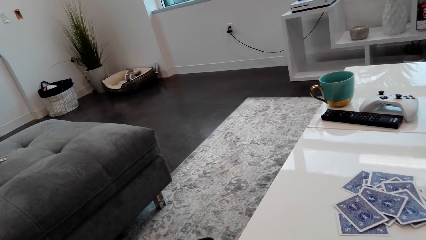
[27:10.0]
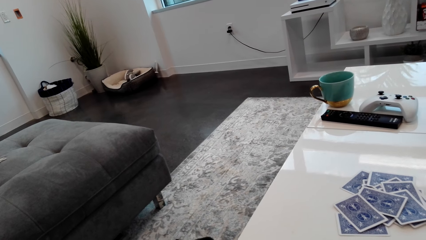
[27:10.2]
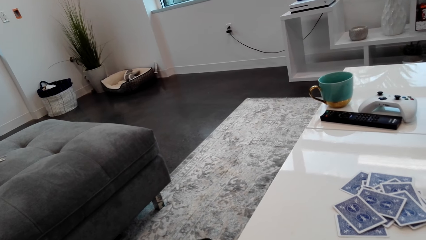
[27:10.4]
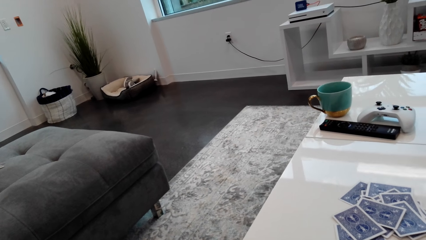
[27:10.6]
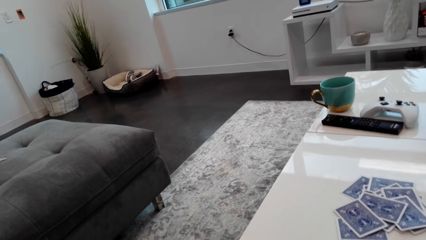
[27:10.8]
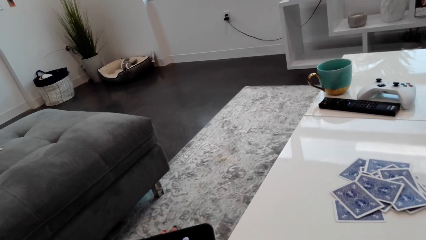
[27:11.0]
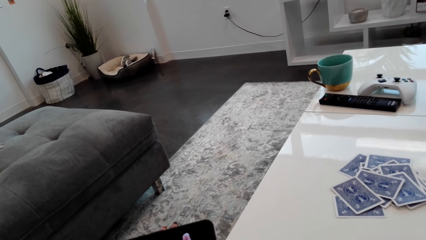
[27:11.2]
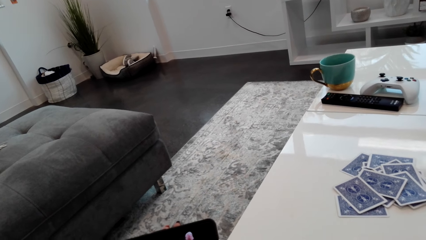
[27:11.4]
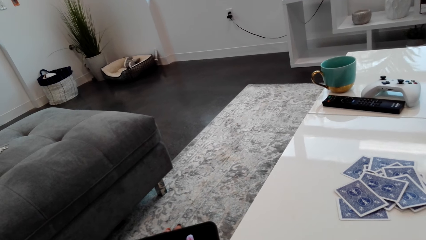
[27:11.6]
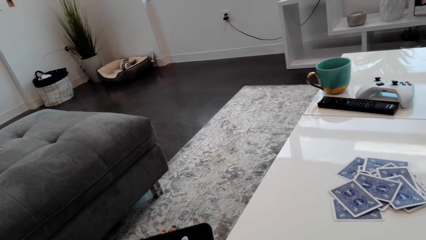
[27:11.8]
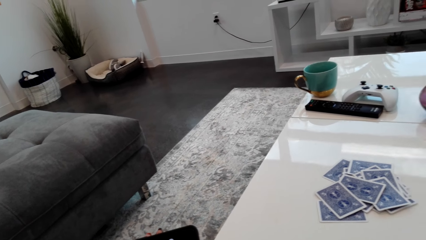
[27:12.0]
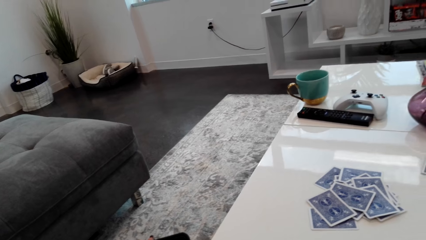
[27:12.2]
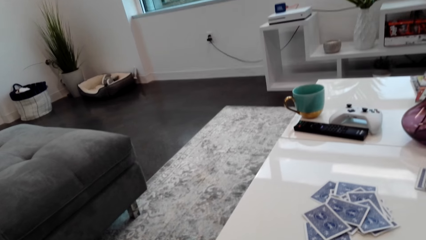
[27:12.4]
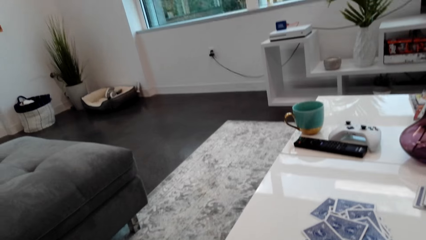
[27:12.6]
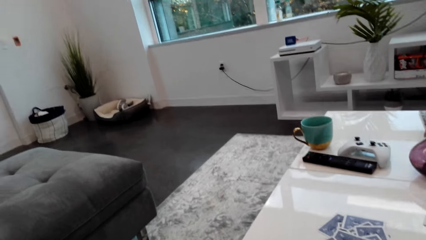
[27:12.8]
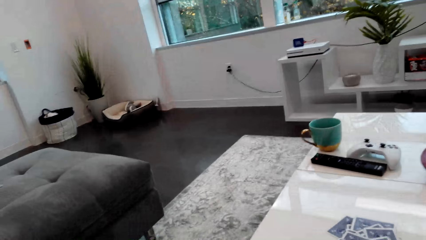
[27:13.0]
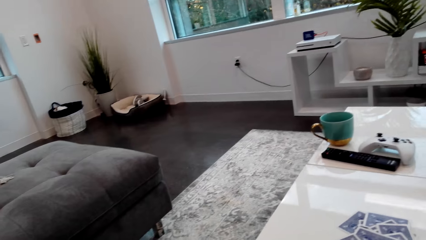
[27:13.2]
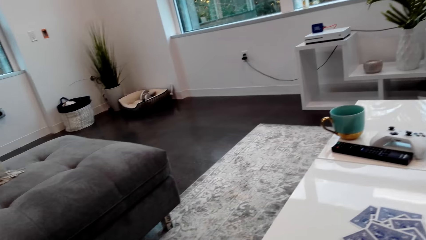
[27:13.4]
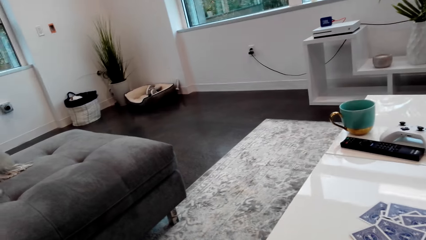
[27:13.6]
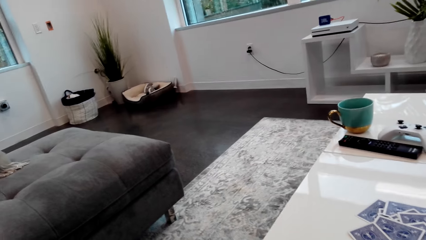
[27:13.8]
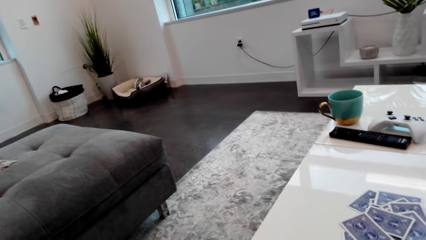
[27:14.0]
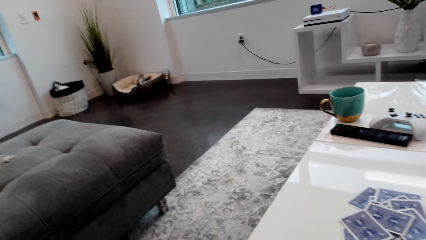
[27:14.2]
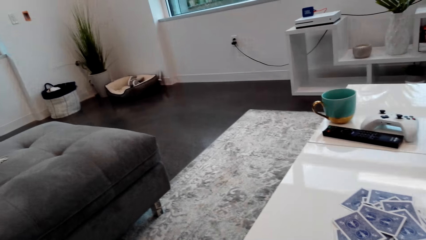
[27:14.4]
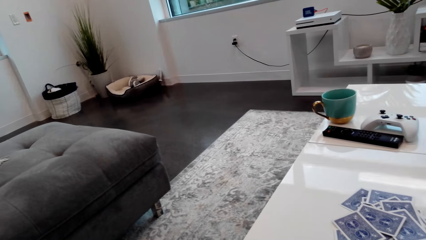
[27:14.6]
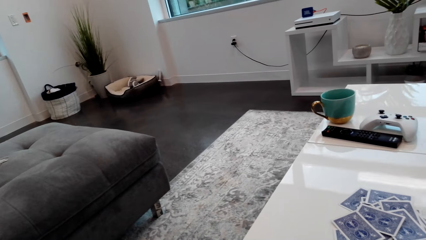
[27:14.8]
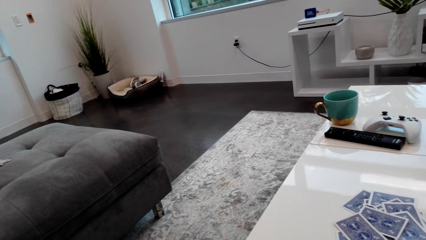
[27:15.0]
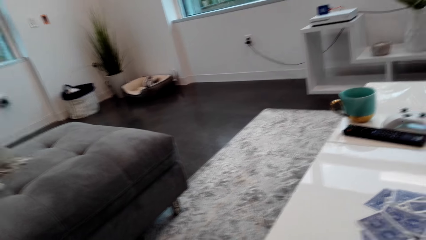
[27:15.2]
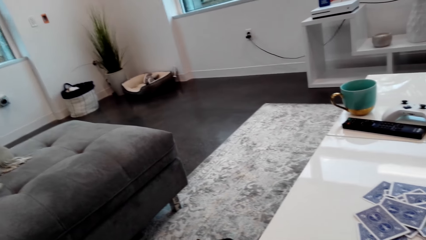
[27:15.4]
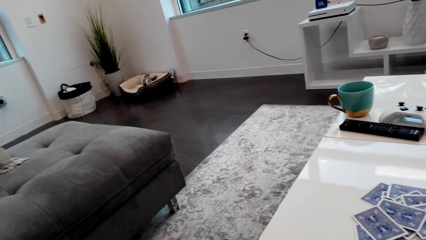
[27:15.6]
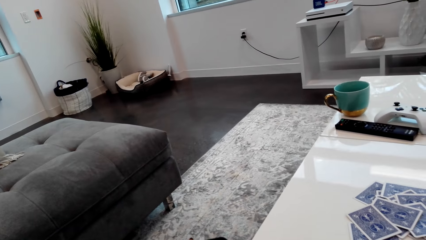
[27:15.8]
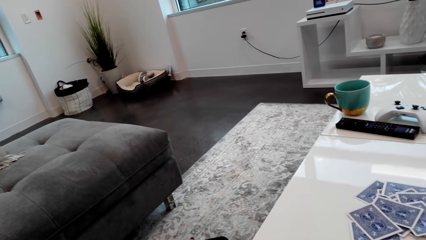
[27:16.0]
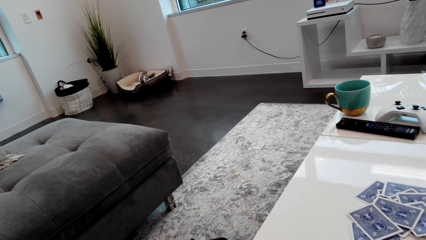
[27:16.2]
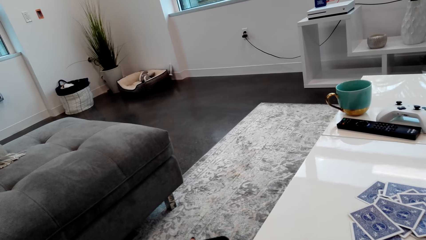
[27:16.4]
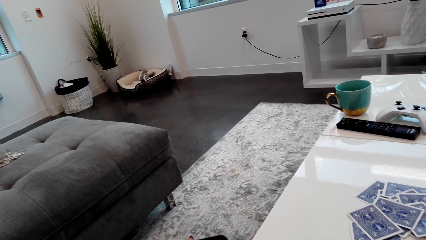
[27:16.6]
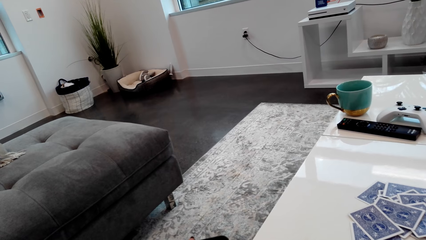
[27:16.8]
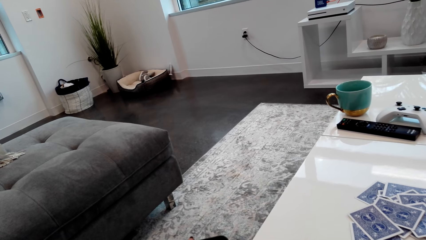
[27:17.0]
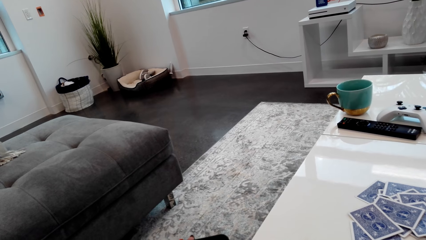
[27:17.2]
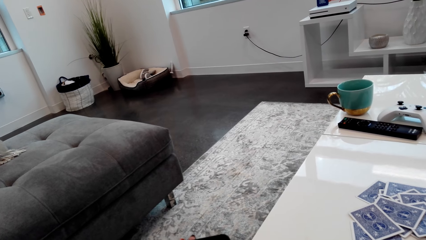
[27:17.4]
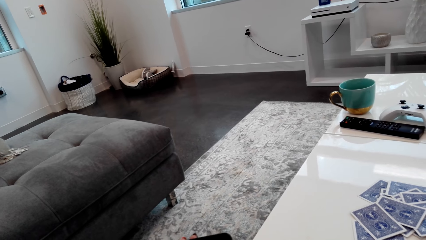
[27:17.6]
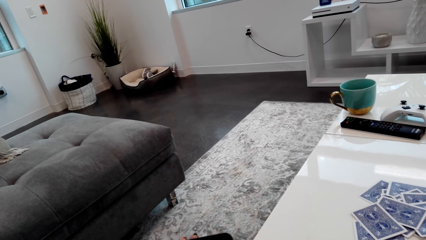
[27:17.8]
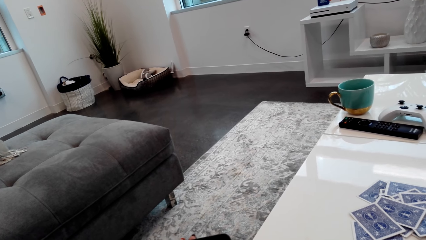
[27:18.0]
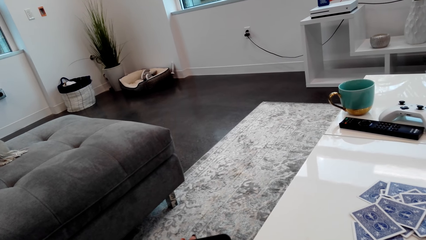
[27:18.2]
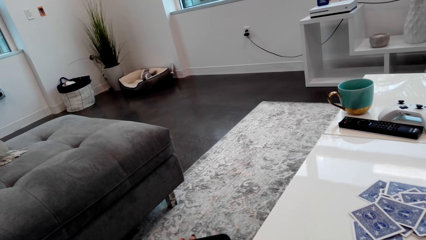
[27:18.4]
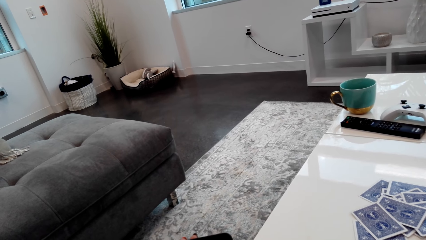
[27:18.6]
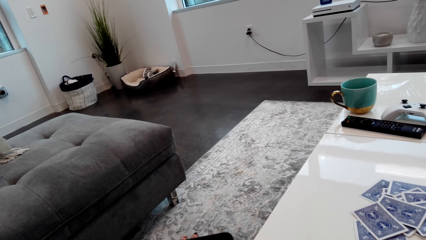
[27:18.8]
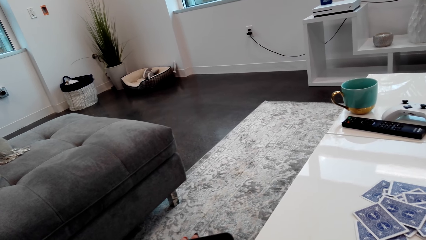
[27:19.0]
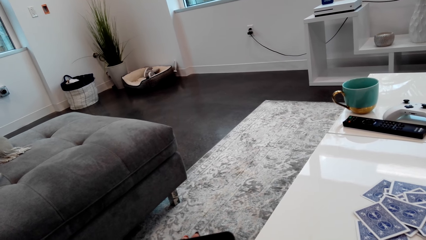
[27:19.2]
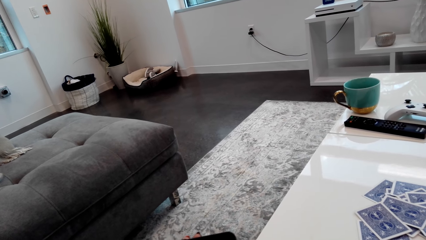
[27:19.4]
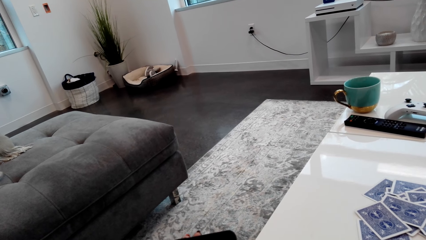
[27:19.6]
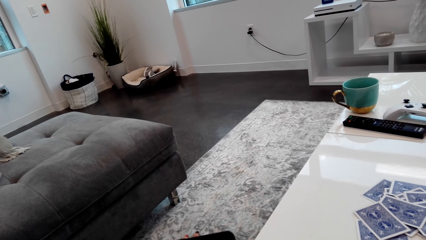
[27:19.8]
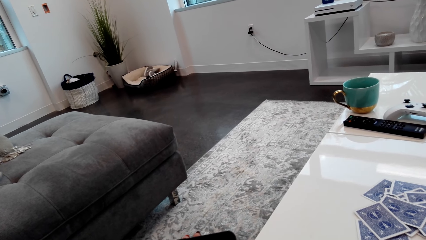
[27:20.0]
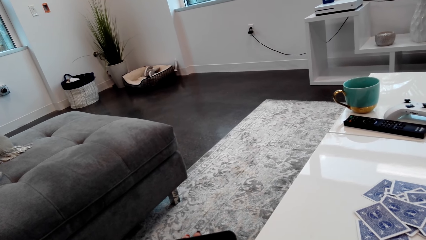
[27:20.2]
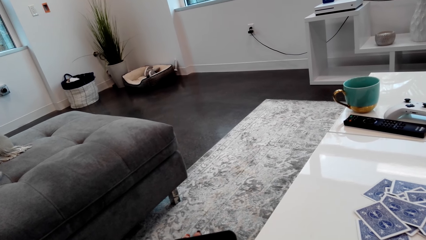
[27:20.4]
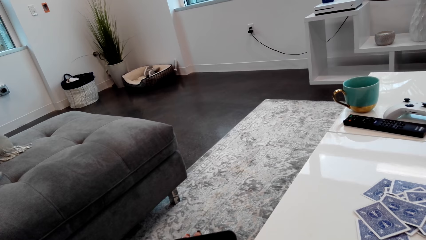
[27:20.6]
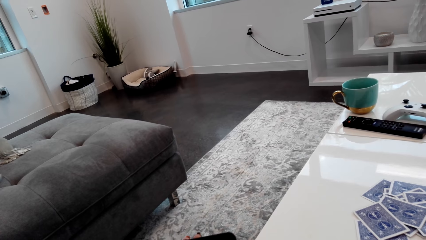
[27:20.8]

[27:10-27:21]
The camera wearer watches the phone. They look around. They converse with a lady.

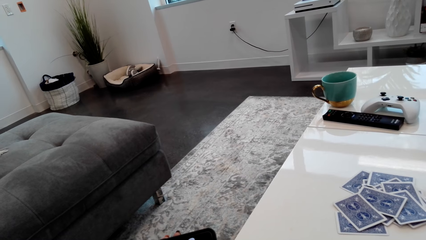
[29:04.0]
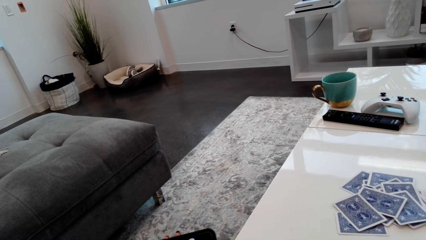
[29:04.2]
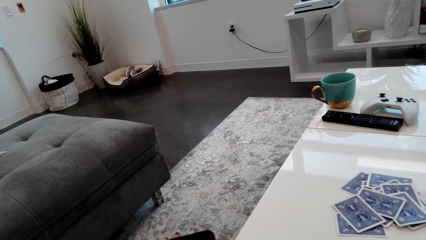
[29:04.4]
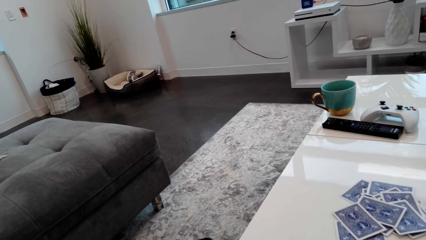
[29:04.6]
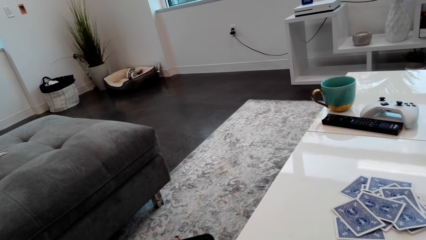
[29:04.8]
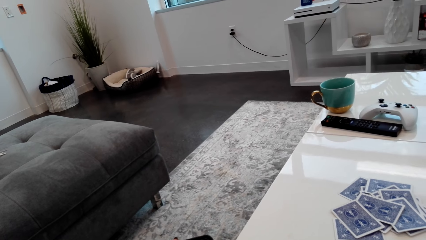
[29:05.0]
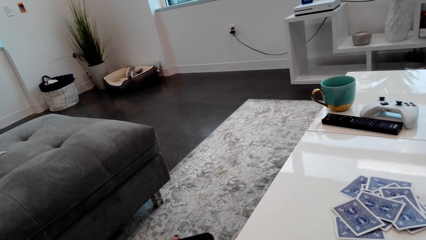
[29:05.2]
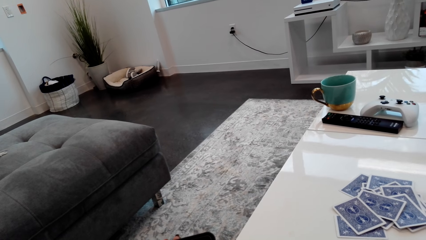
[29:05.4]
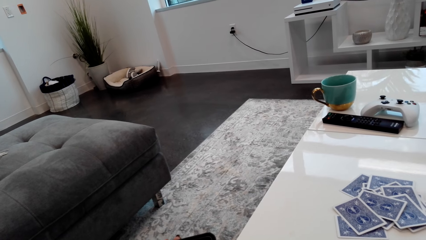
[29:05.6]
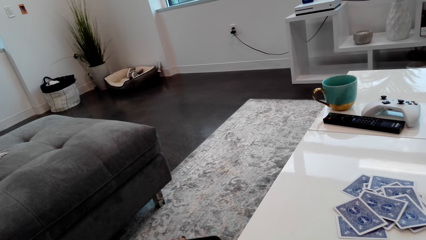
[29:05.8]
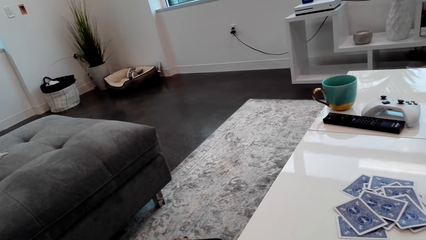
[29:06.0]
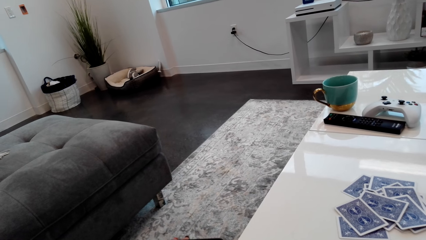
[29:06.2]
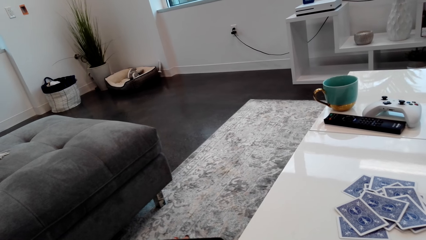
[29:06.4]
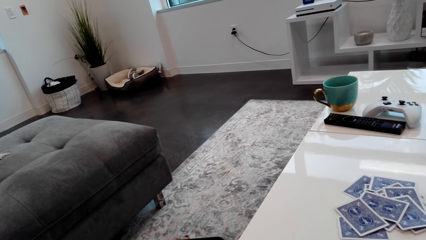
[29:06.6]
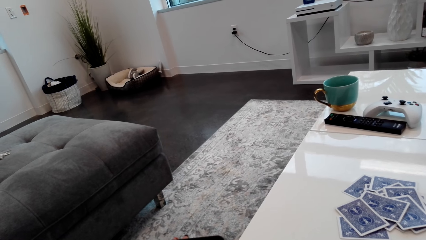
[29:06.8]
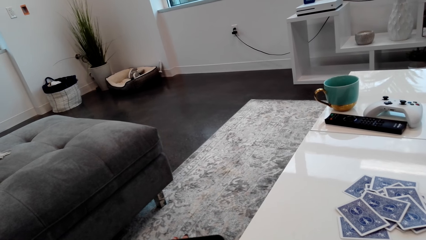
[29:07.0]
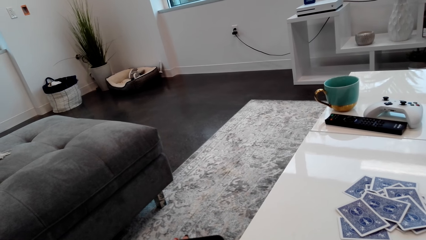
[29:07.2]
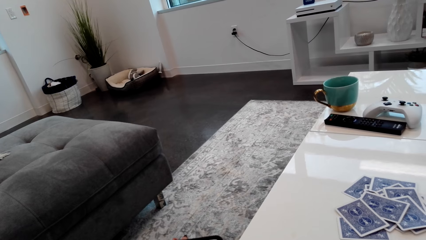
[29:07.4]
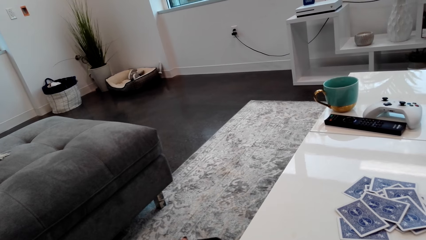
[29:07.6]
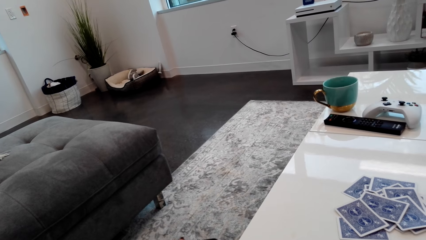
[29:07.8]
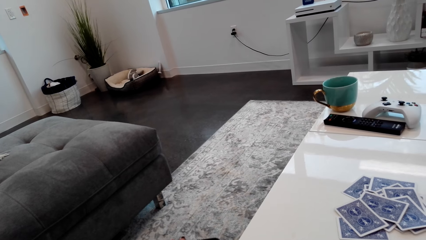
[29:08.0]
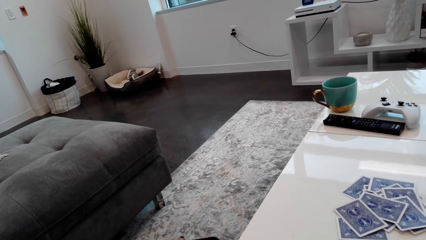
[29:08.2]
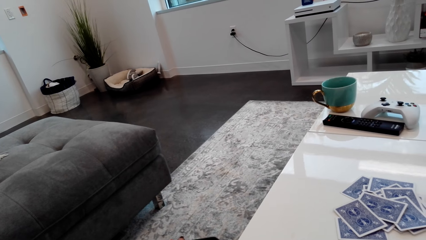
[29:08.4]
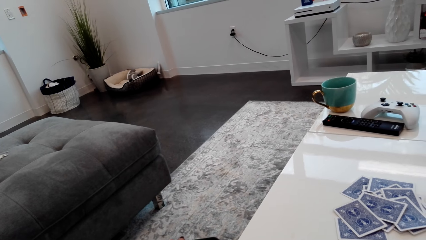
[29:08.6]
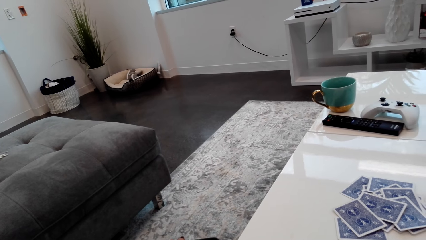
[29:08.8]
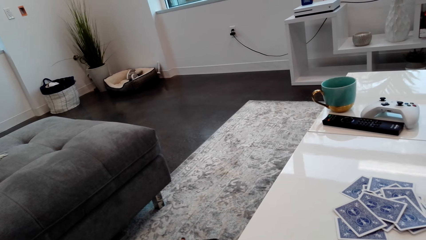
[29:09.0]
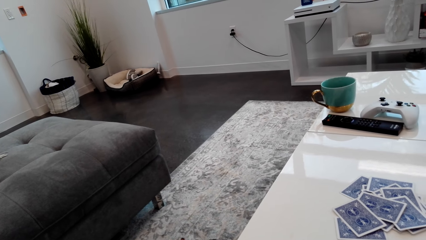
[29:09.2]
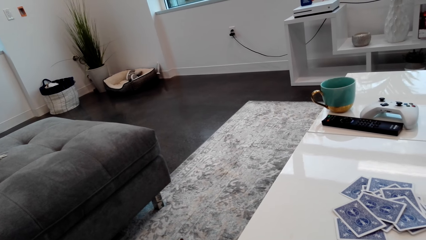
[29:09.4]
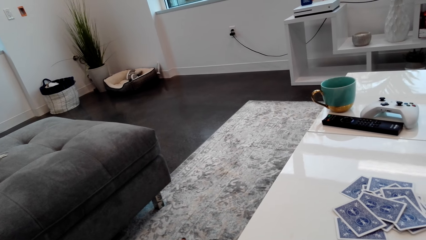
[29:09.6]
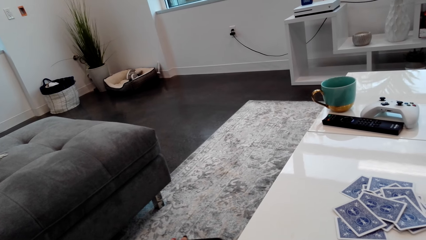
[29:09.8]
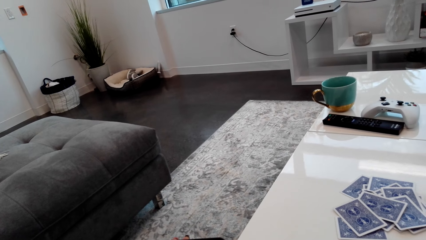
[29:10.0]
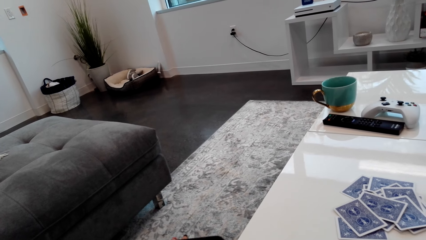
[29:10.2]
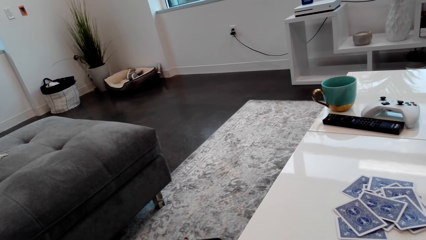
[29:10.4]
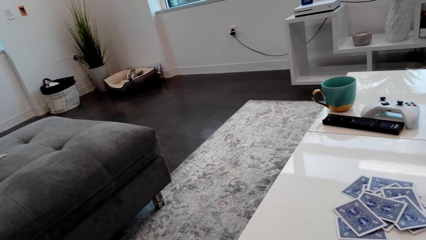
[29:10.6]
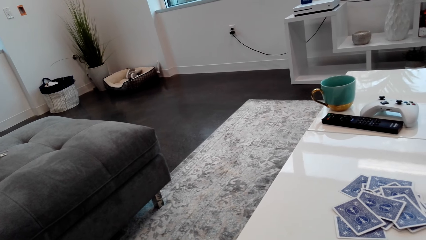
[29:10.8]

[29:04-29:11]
The camera wearer laughs.
